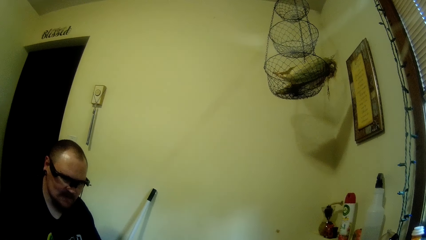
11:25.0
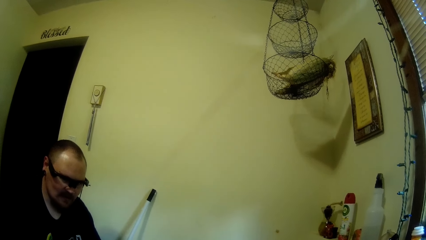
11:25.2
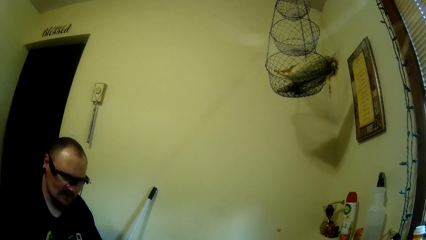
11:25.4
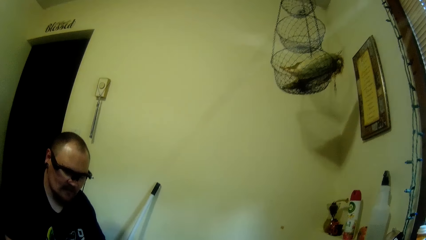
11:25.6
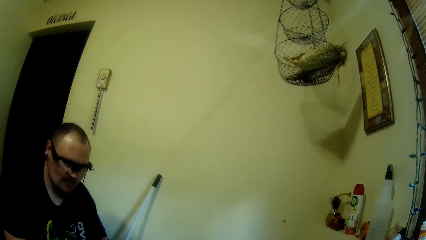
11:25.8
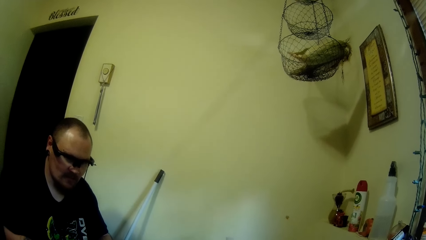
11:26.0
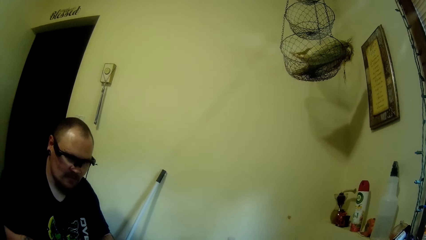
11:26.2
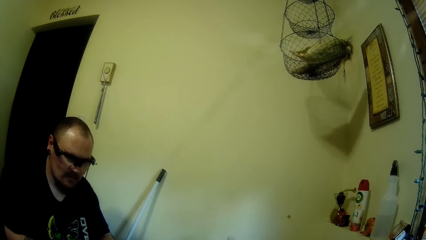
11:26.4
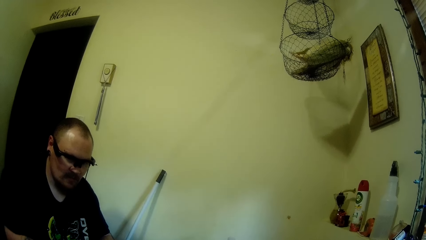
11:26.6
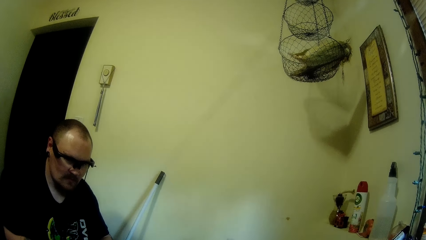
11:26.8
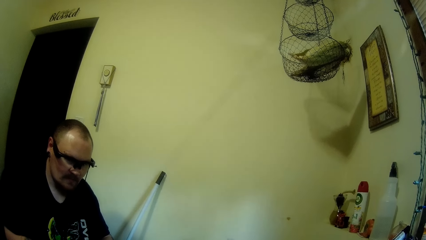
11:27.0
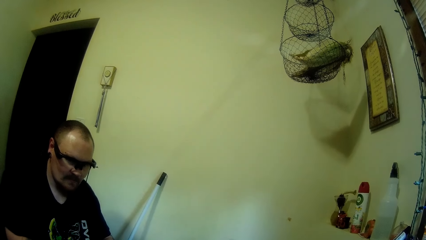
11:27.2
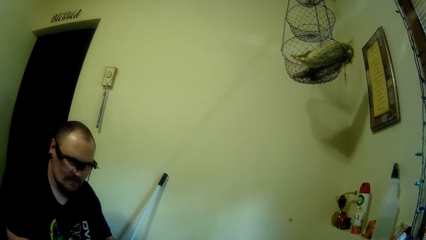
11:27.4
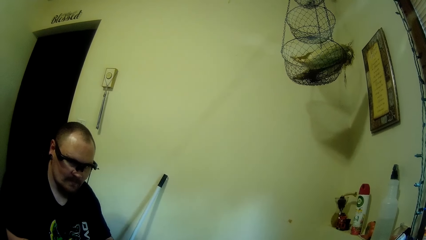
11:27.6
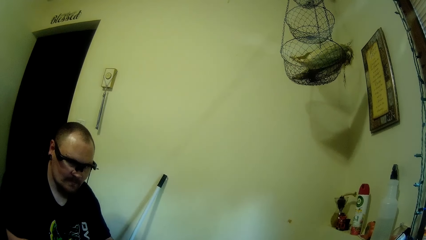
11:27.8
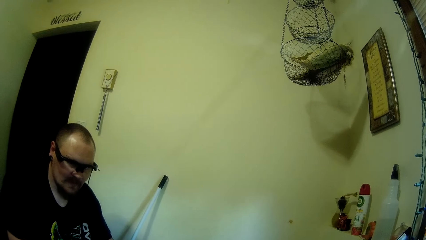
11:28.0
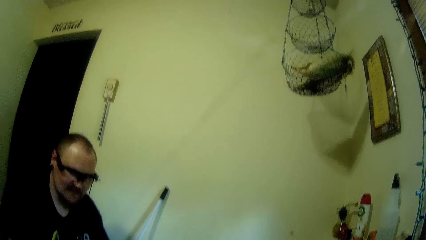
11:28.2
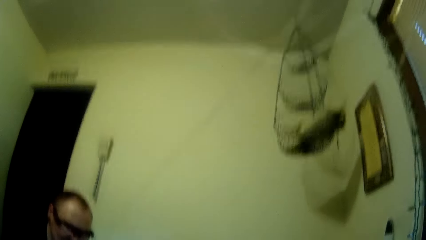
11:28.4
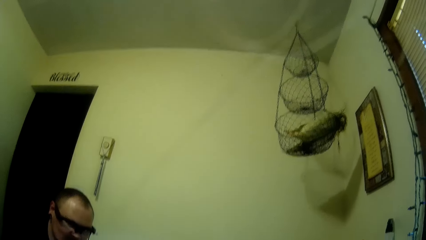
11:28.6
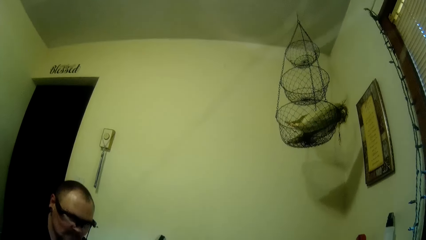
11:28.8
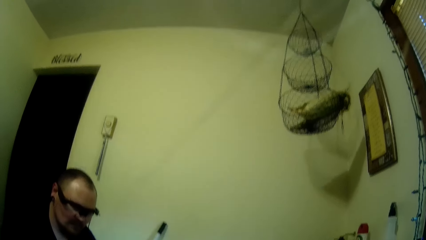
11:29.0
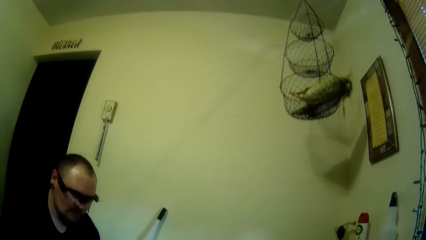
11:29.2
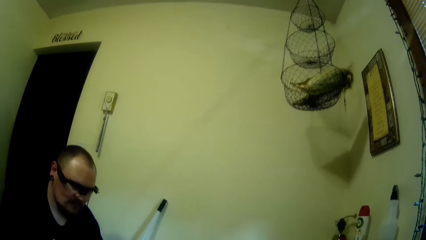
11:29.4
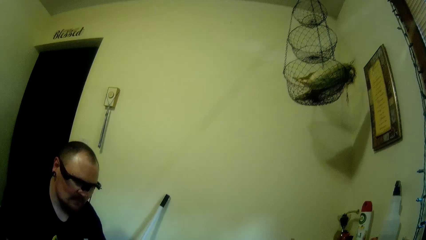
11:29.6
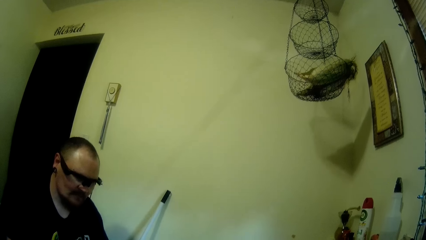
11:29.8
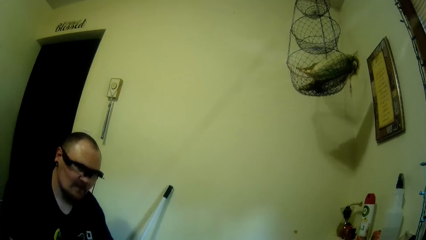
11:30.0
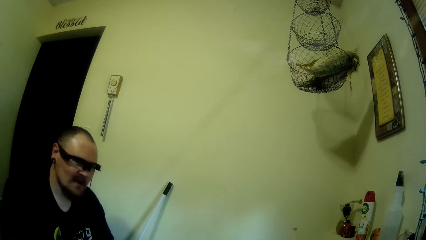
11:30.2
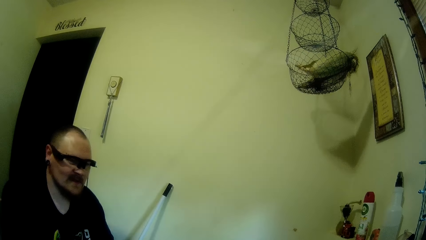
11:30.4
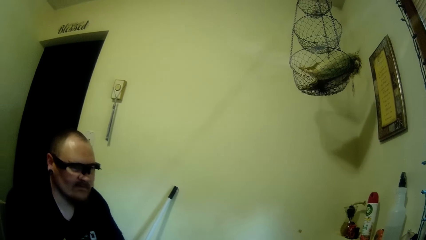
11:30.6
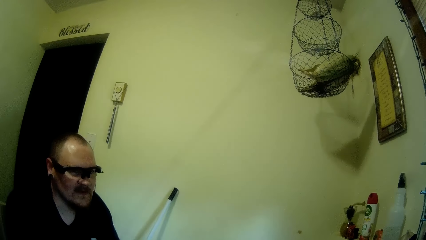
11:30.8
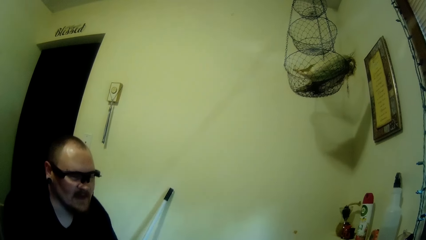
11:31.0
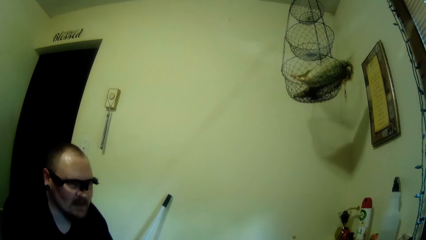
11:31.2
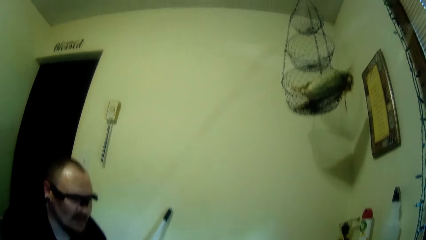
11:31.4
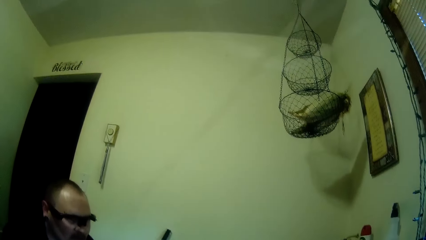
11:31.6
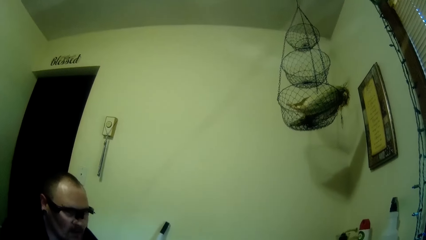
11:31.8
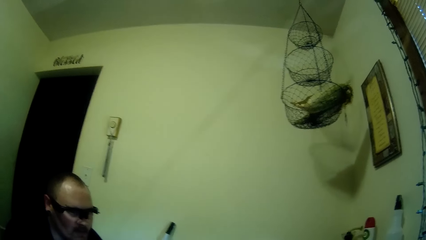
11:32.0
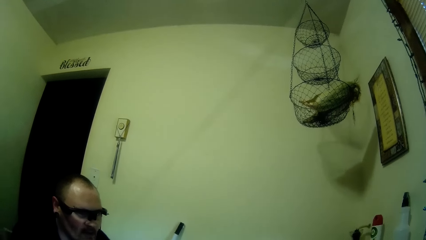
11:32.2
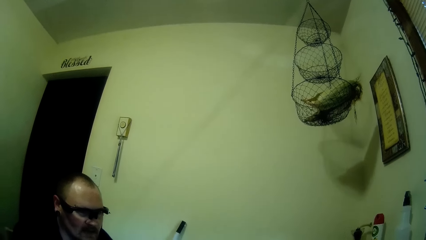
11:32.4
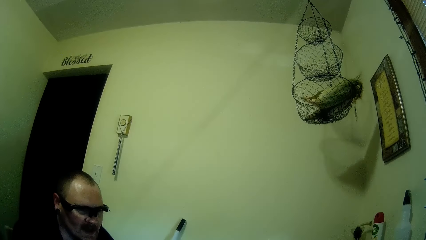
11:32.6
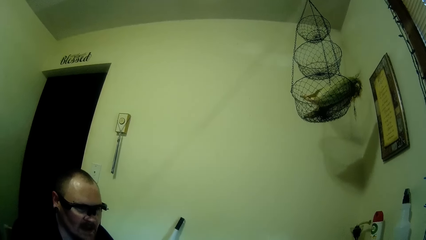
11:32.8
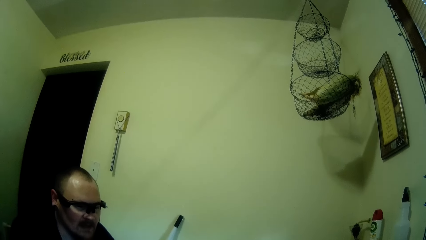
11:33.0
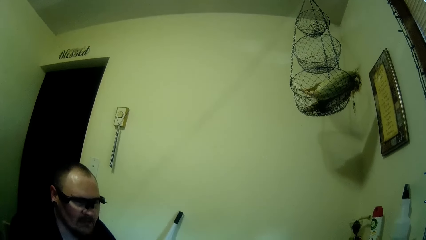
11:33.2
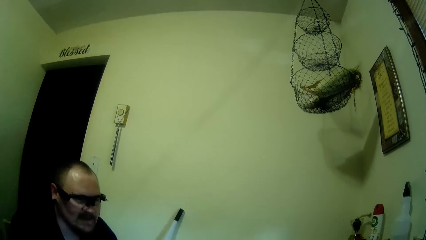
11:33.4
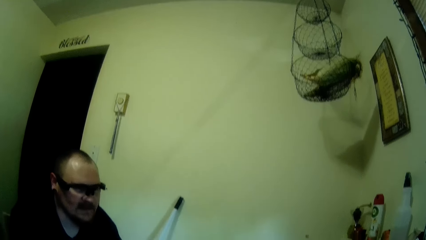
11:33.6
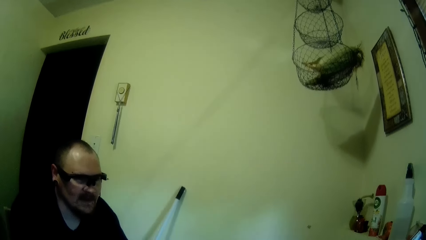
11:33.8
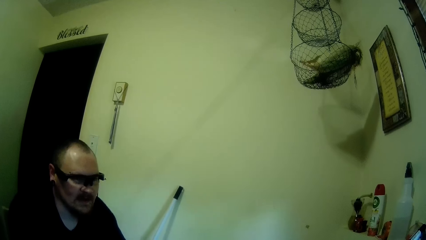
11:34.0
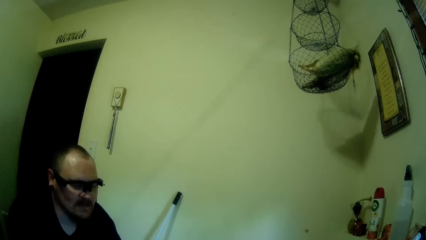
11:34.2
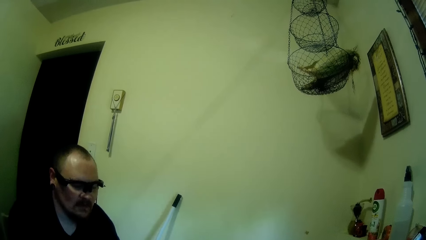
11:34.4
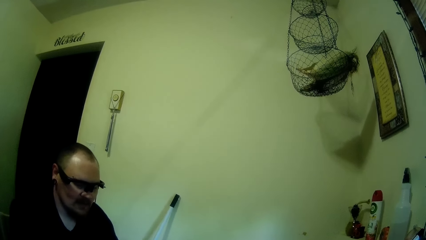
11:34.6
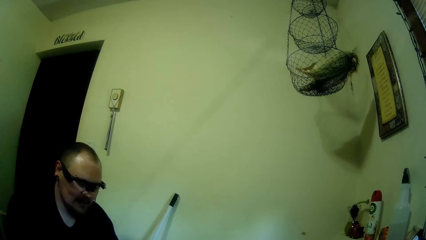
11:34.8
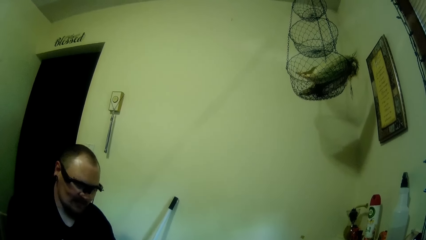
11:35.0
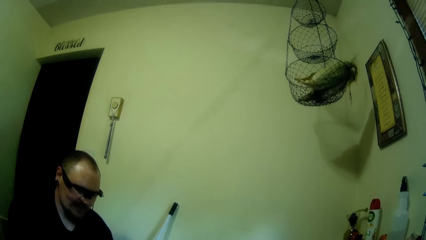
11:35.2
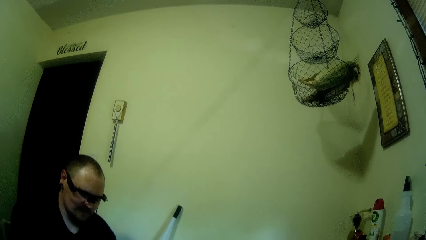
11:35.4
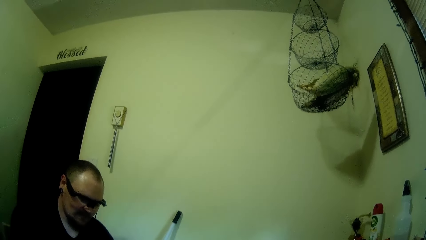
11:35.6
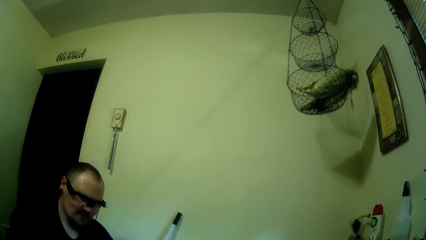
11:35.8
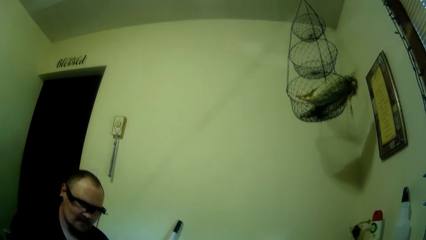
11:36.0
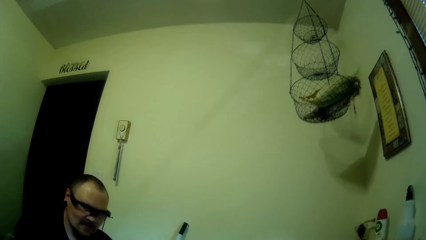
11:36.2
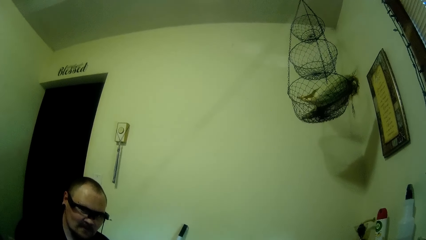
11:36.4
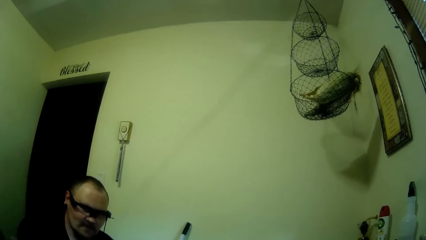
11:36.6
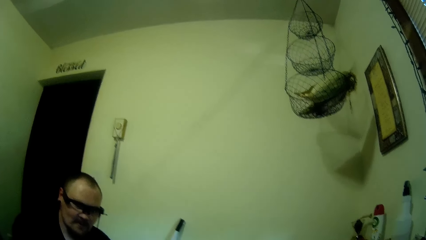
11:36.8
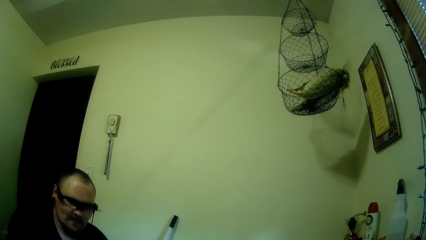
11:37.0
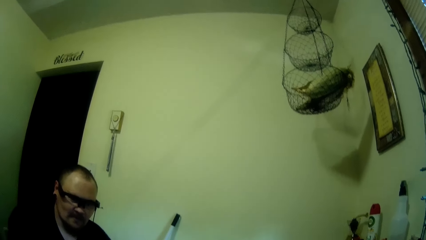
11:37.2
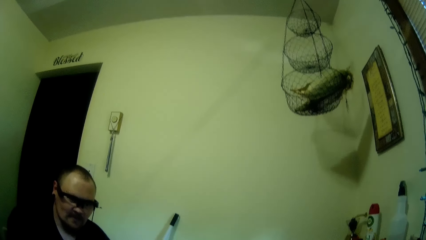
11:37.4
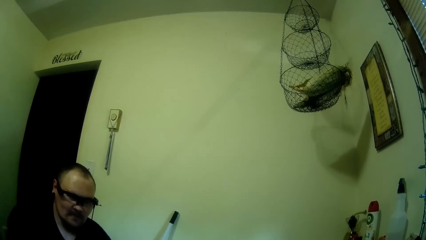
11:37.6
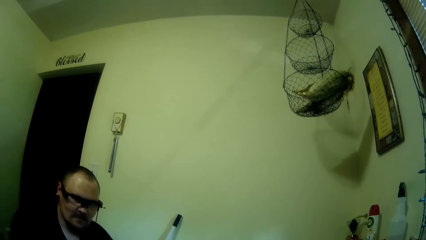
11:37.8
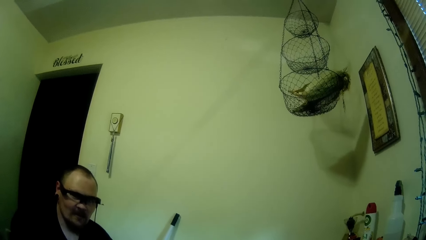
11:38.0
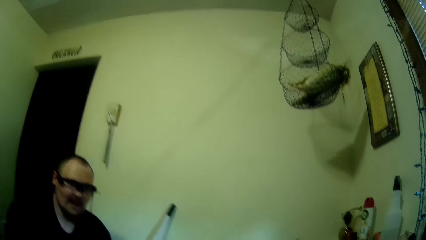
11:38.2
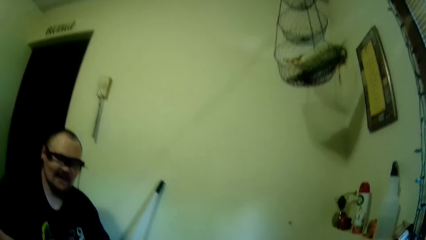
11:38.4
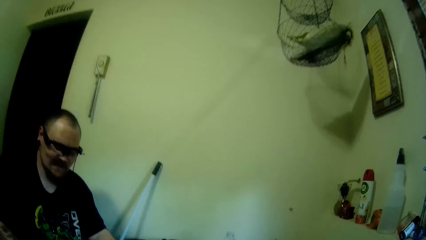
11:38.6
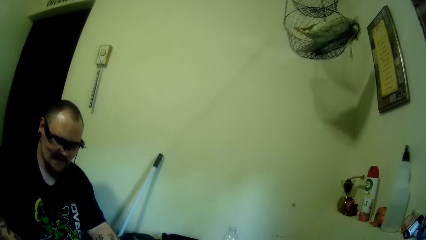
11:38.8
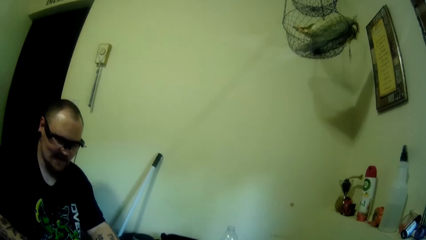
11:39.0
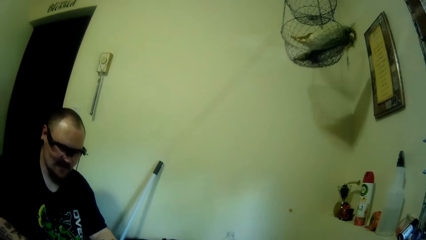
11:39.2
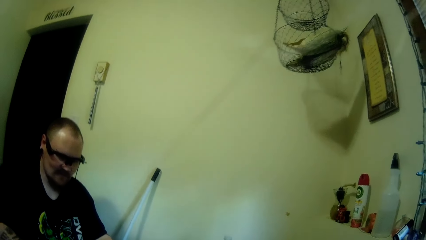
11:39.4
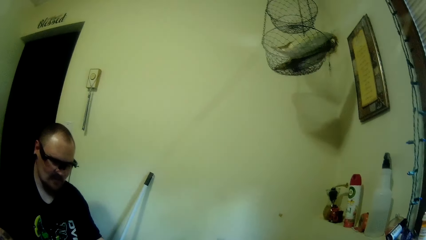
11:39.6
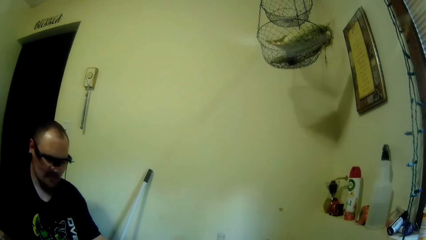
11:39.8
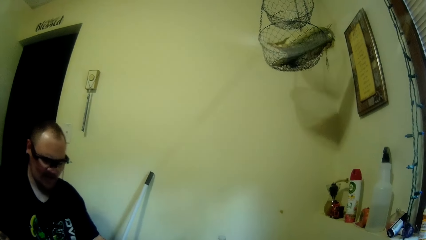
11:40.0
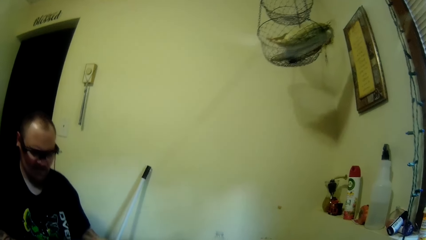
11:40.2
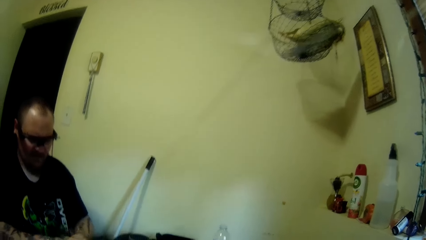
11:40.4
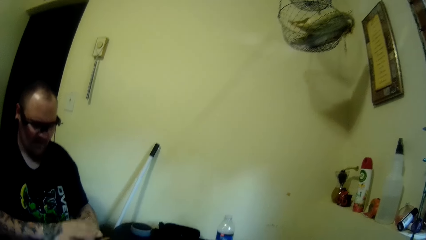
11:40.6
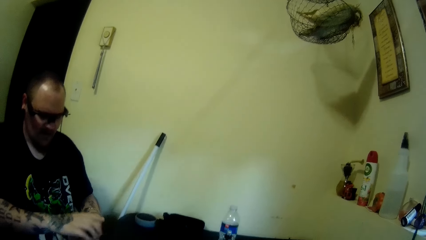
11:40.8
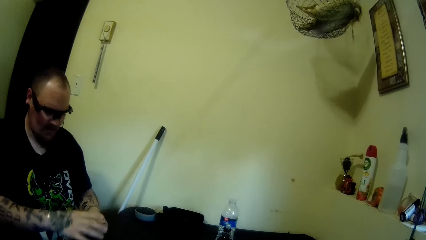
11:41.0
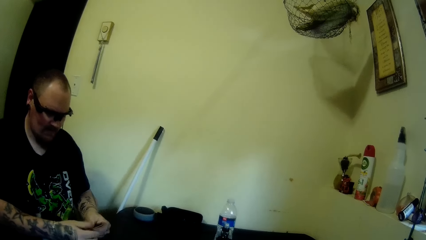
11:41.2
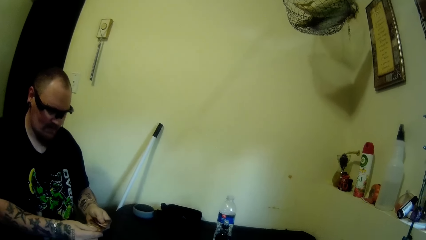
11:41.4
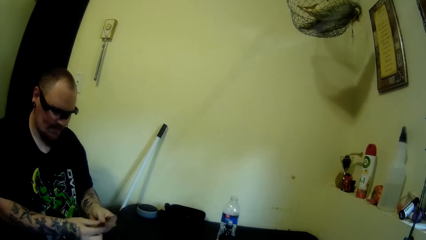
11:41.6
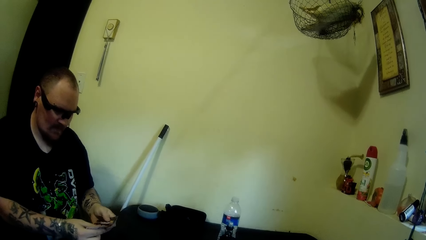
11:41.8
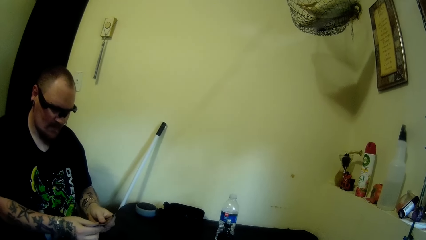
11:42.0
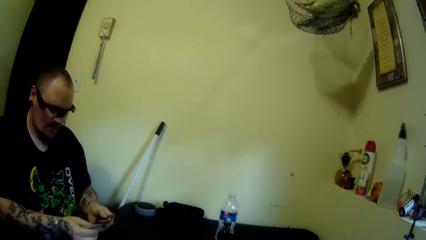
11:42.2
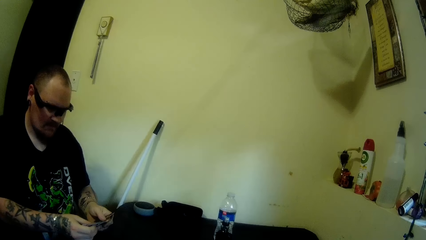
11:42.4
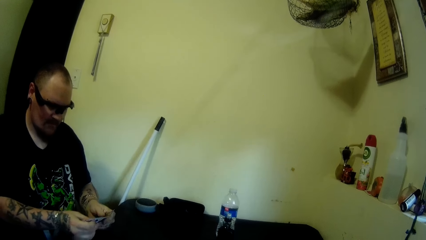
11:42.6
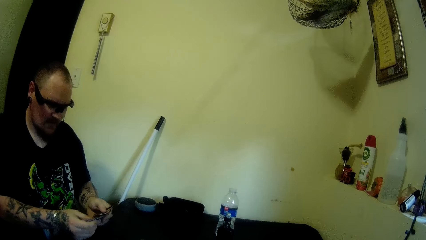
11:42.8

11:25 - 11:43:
The camera wearer talks to a man. The man holds the cards. The man shuffles his cards with both hands.
